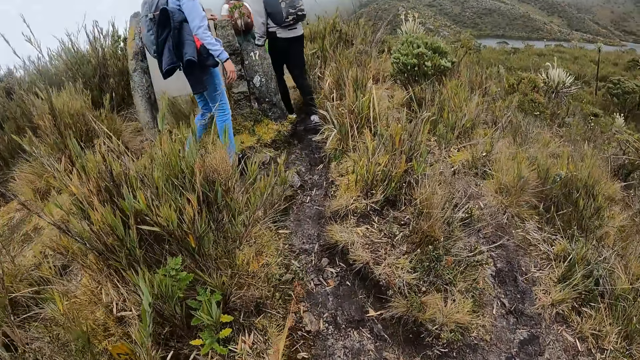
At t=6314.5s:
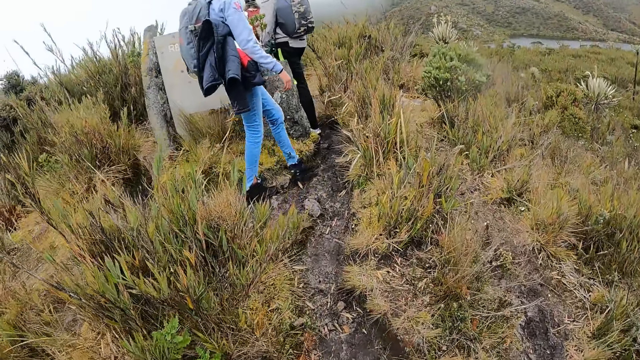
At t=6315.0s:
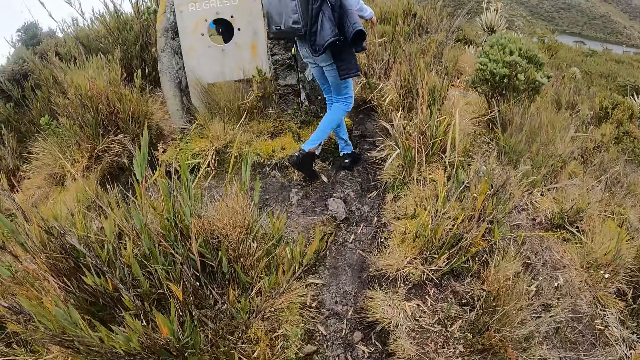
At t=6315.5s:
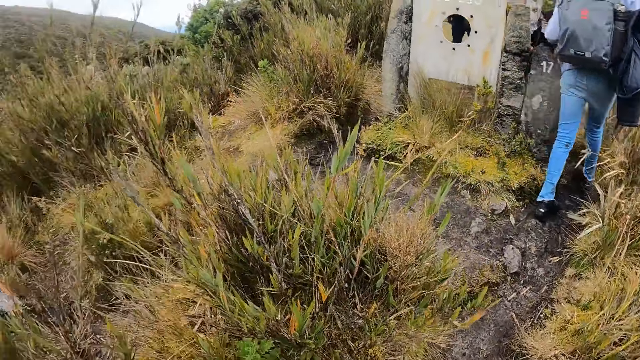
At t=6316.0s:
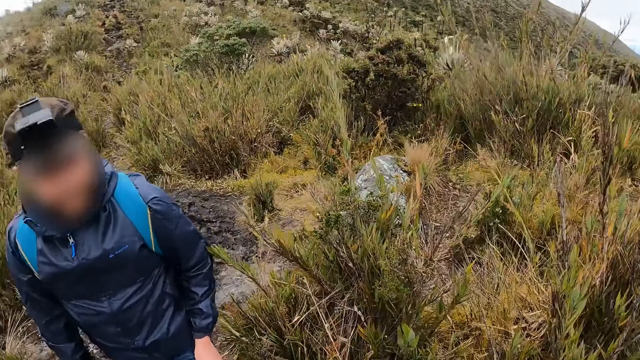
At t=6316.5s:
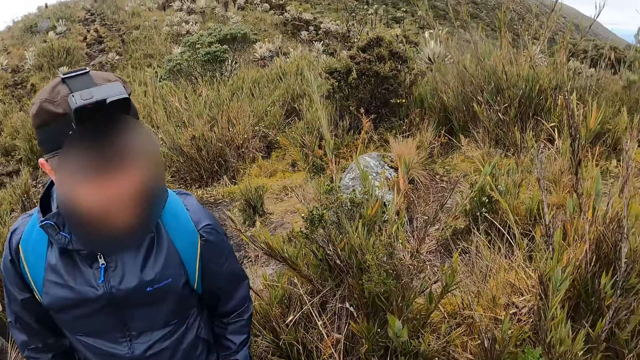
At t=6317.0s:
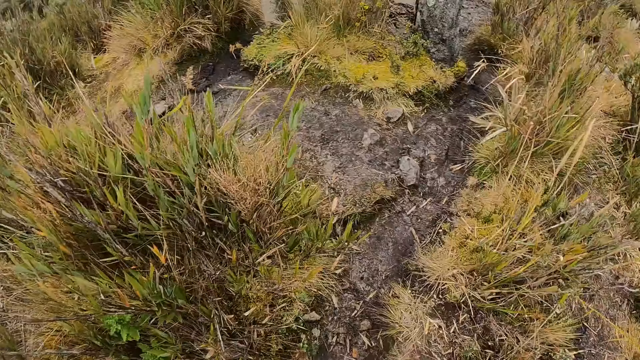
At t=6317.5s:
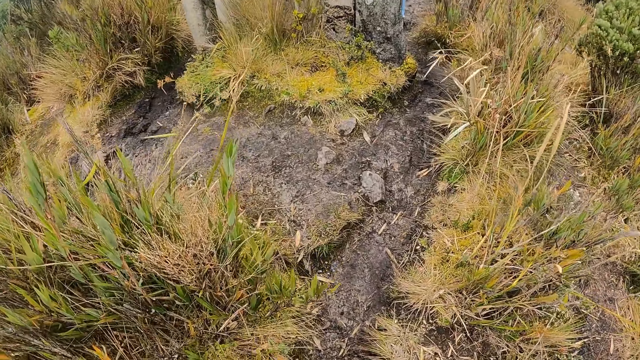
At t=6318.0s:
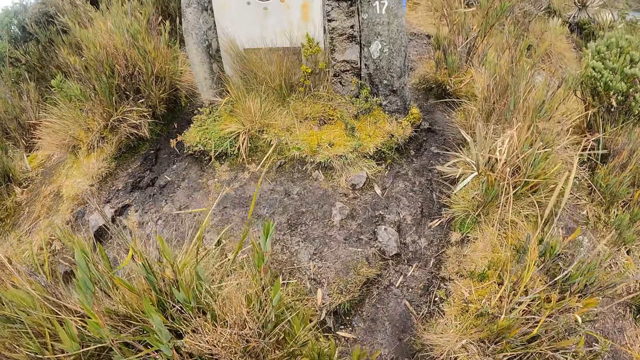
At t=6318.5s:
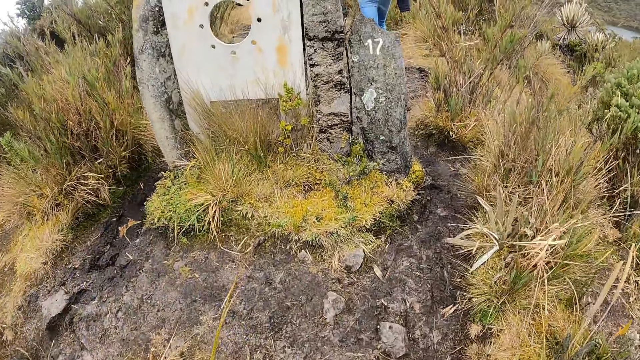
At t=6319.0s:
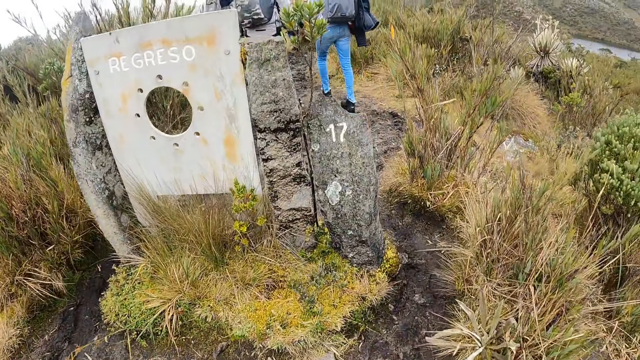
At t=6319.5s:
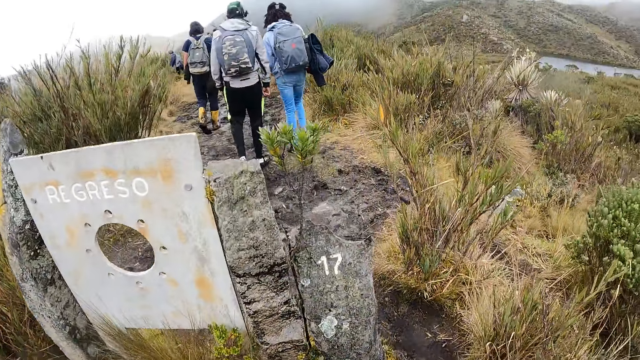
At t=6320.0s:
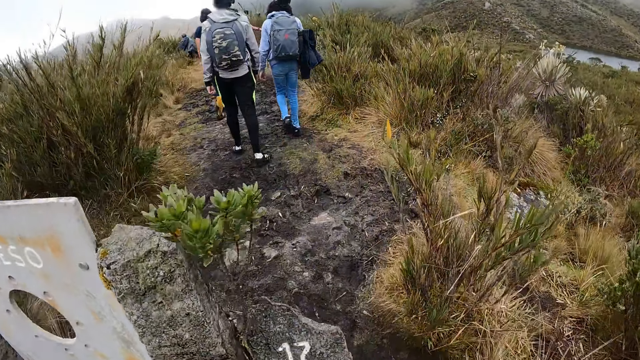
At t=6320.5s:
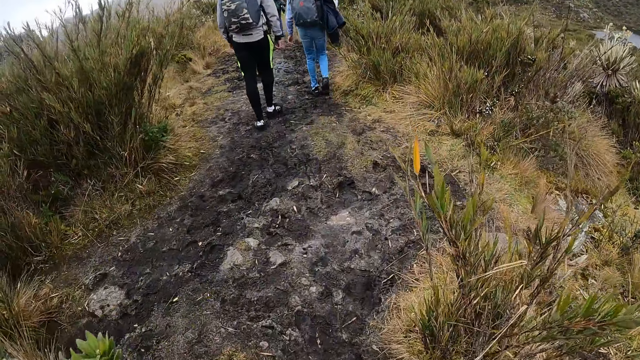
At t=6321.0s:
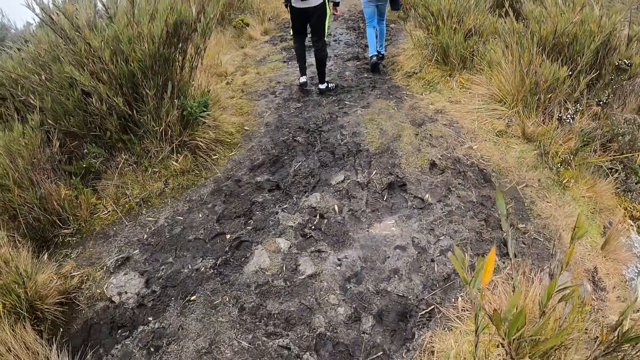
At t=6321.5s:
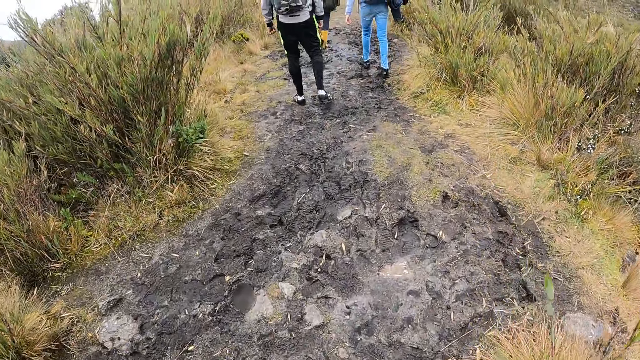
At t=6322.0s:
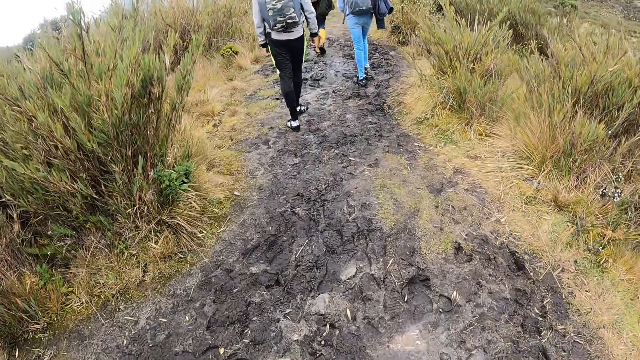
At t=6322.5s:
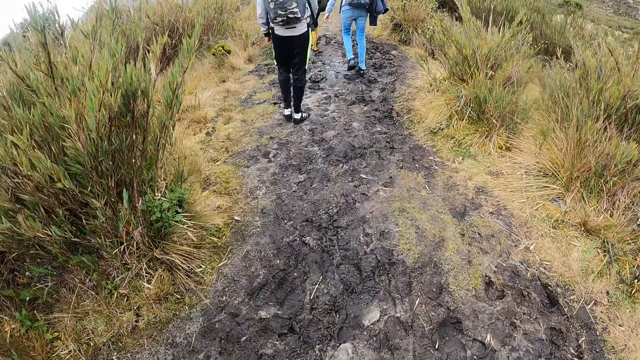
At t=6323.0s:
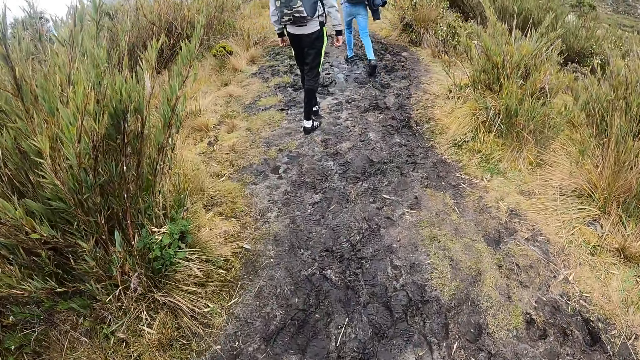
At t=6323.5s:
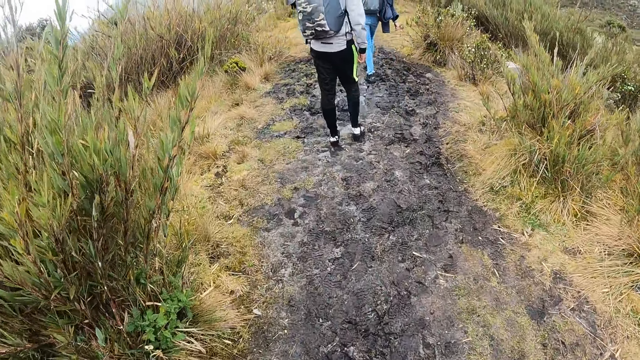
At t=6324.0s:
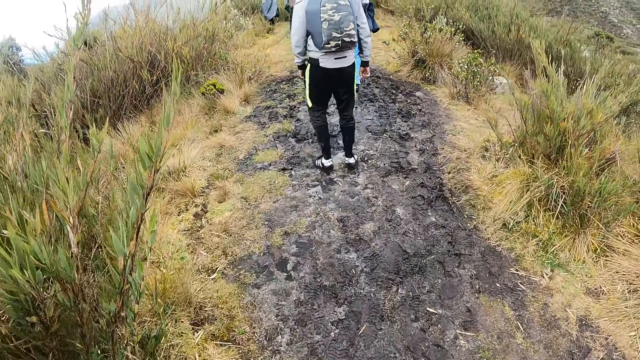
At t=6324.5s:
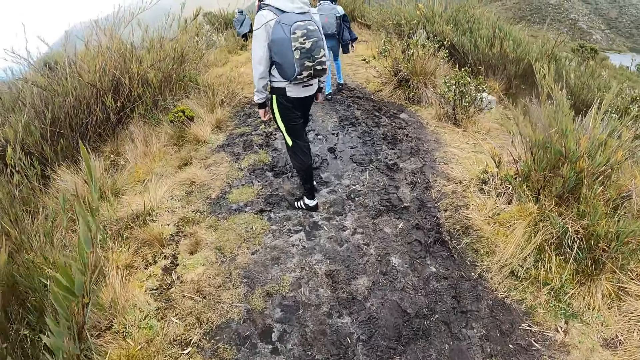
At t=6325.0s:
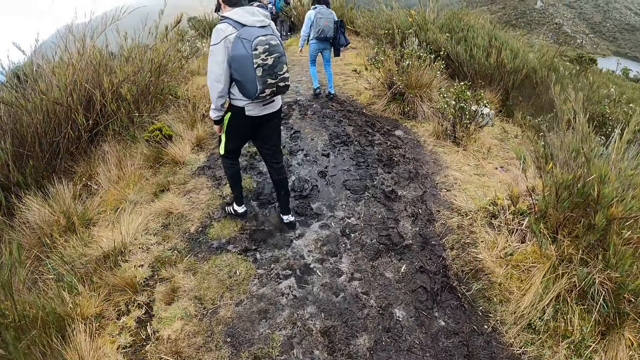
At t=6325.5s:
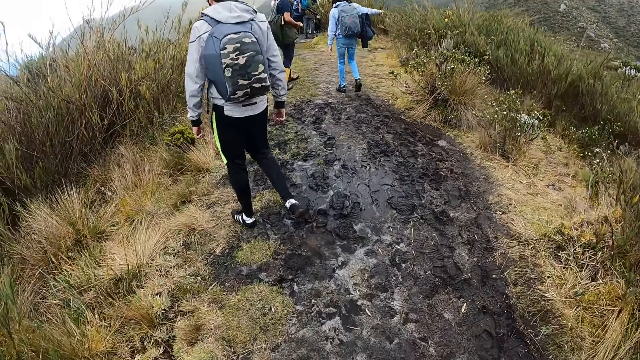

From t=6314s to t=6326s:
The camera wearer turns towards a man. They stare around, walk on a garden.

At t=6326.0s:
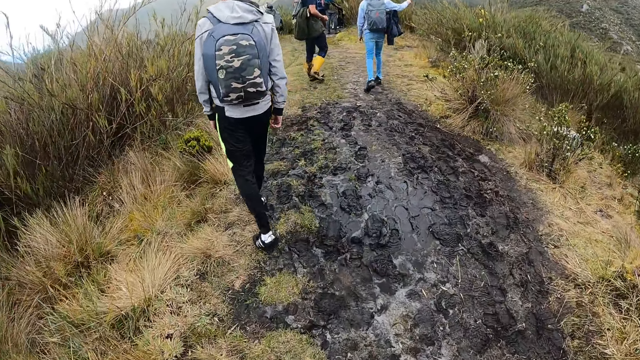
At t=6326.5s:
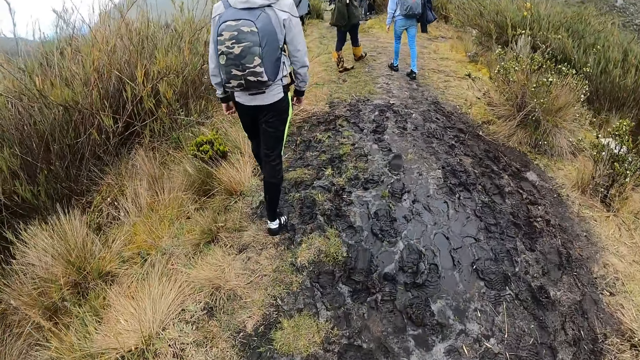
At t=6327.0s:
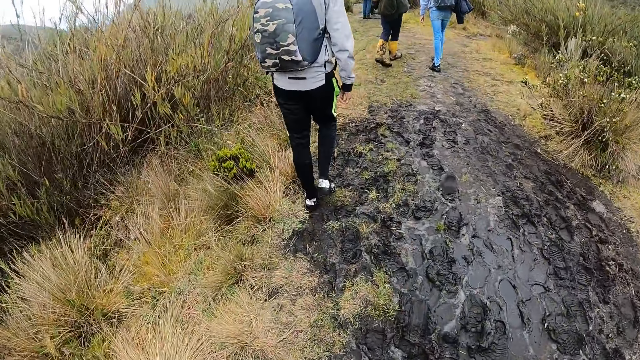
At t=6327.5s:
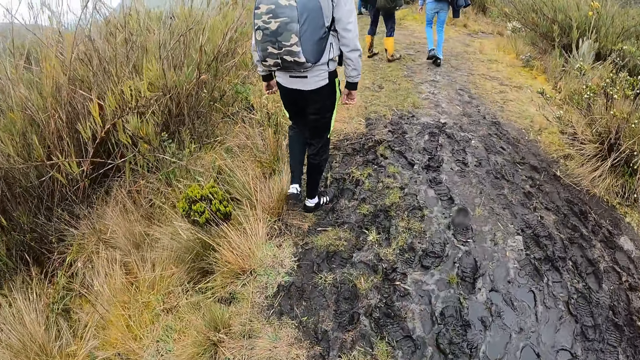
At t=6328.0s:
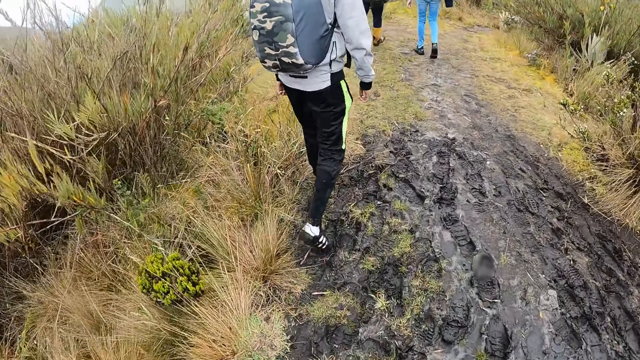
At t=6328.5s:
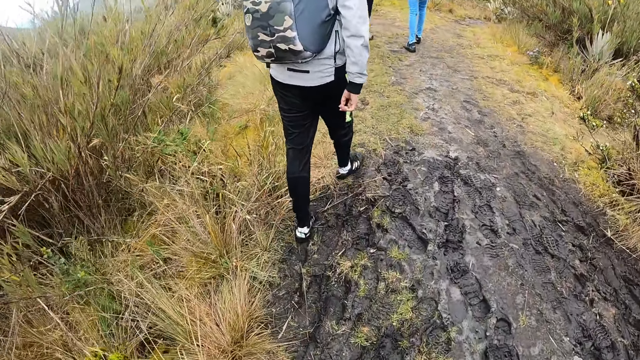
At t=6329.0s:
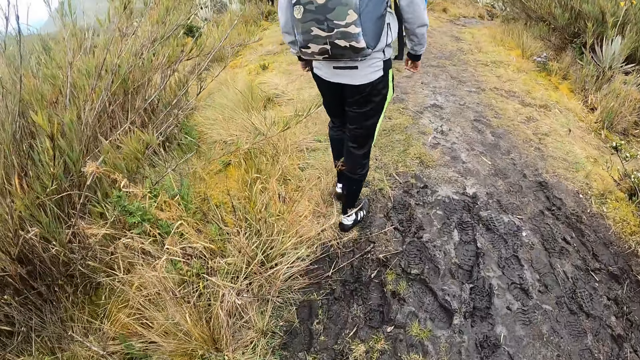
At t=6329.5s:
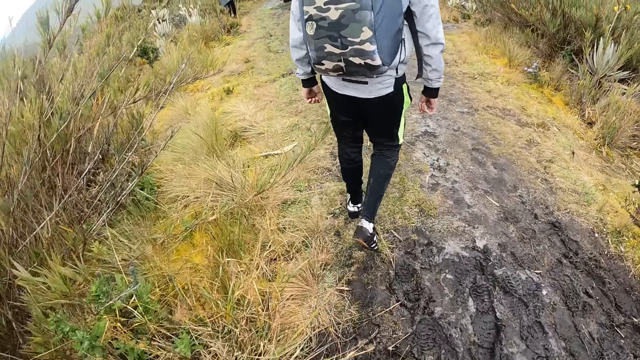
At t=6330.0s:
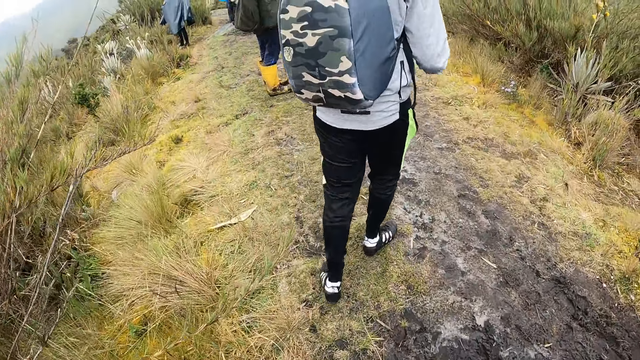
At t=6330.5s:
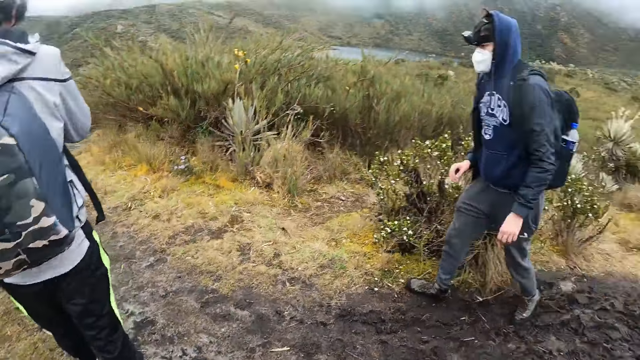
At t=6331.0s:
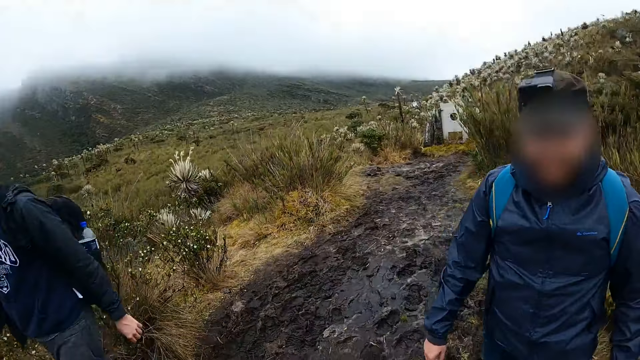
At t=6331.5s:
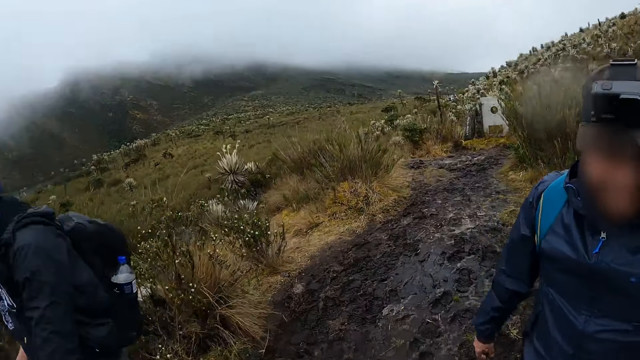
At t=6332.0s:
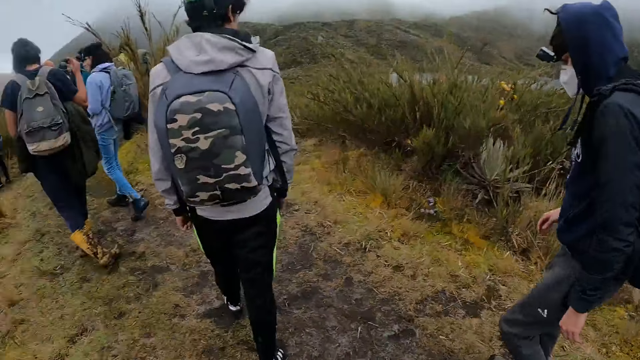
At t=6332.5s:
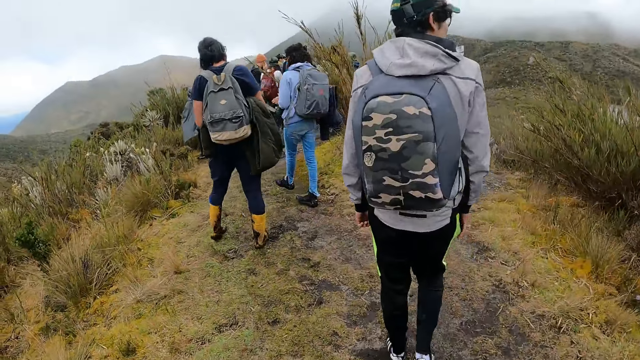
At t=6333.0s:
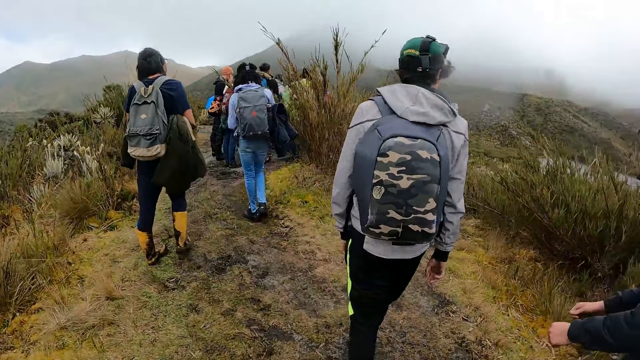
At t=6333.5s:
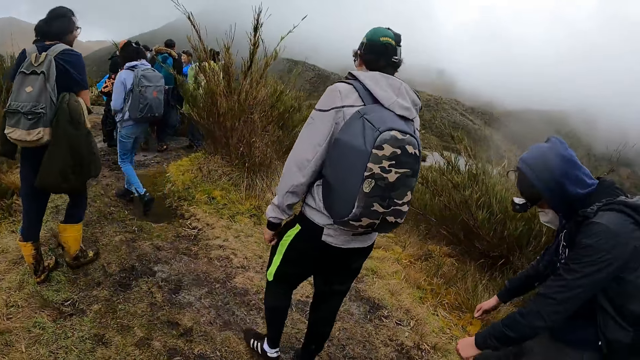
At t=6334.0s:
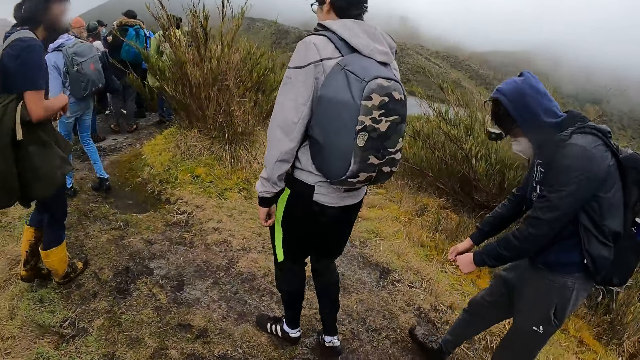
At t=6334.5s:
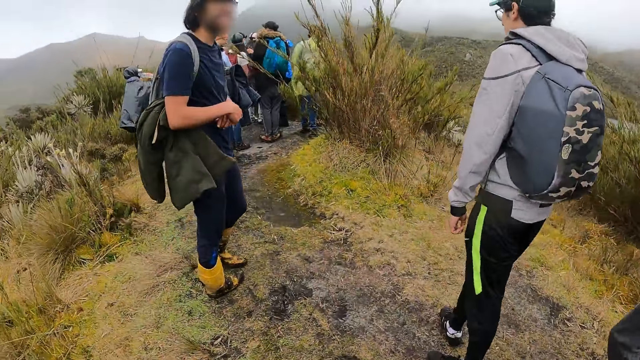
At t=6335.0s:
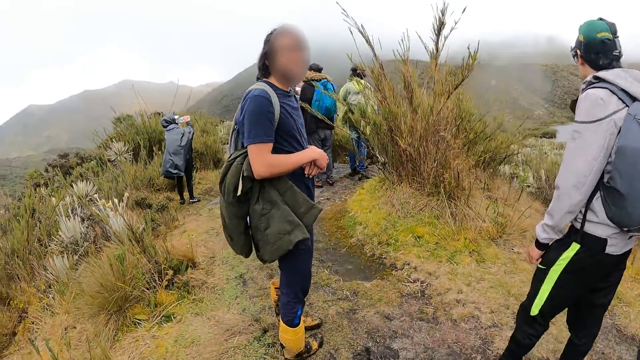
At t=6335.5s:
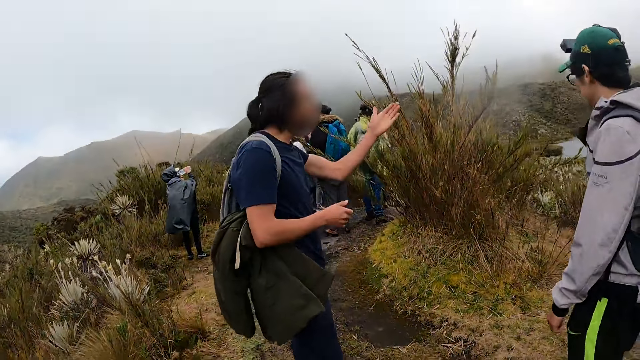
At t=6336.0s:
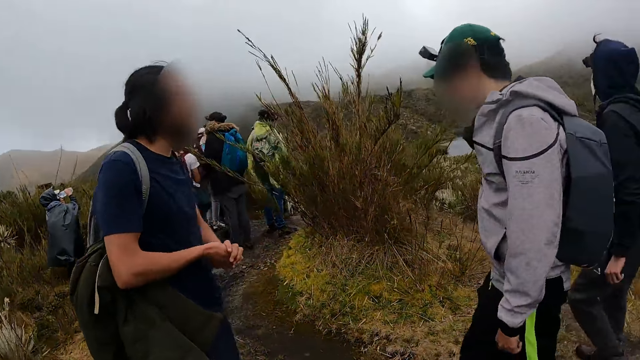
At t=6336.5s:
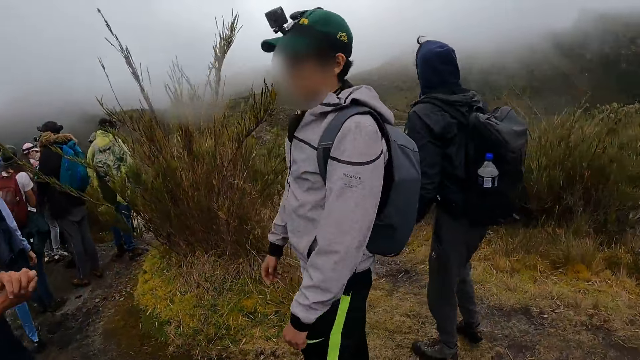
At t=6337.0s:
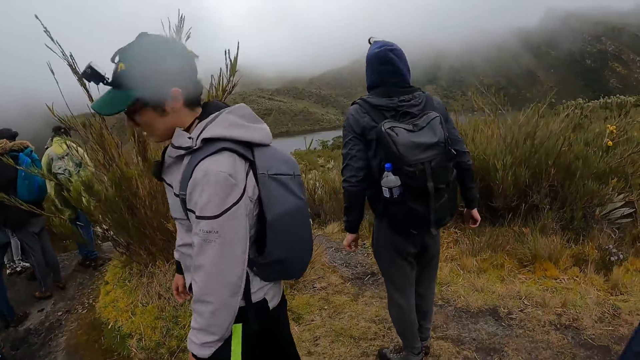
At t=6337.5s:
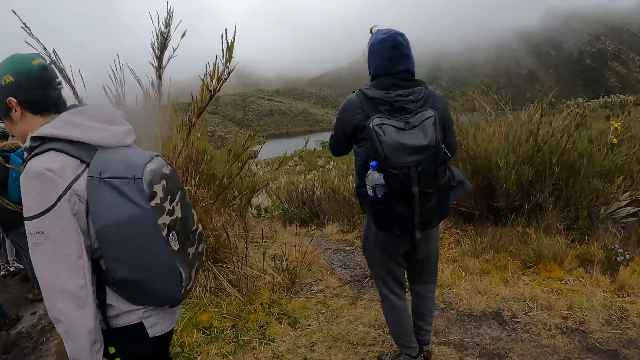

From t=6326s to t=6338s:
The camera wearer turns towards the man. Another man hikes past the camera wearer. The camera wearer stares around. A third man interacts with a fourth man. The camera wearer turns towards the second man. The second man jumps.
